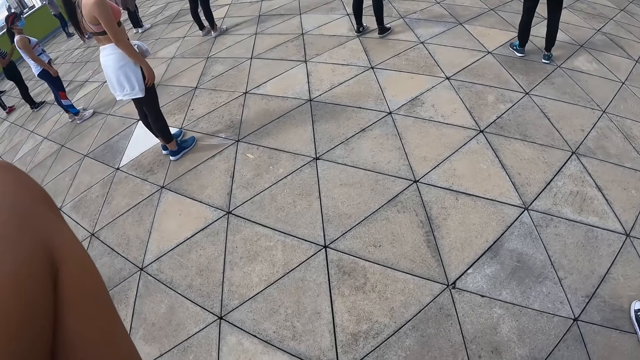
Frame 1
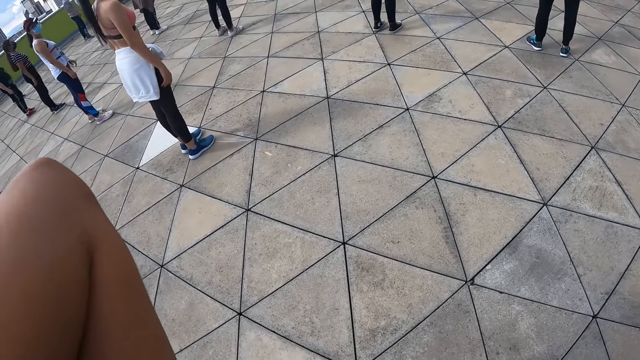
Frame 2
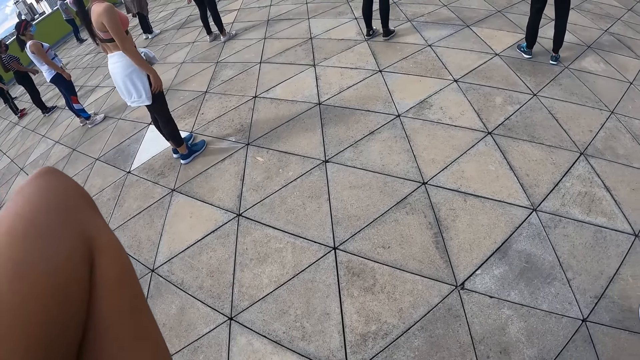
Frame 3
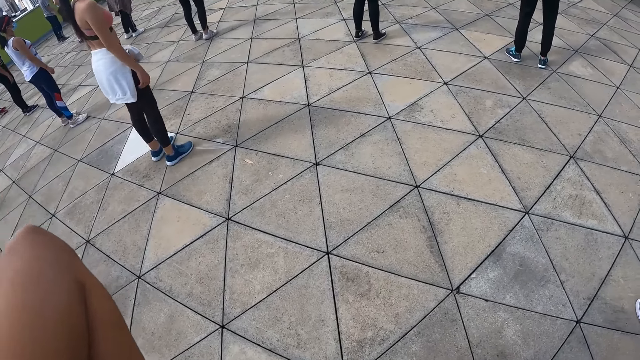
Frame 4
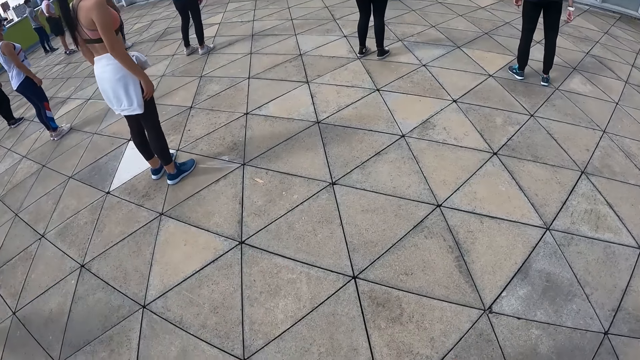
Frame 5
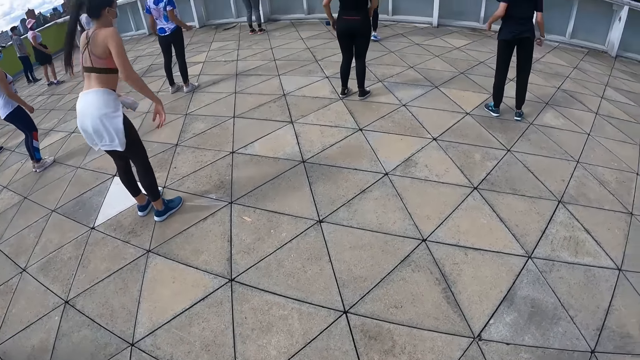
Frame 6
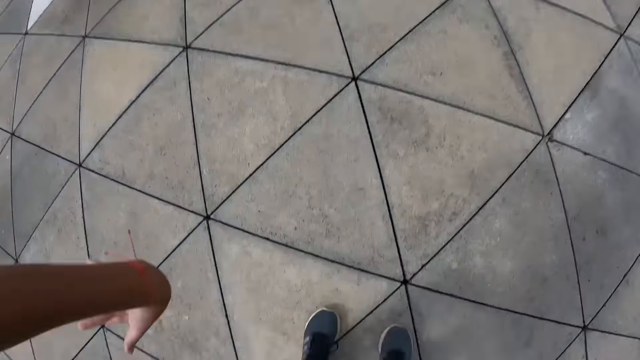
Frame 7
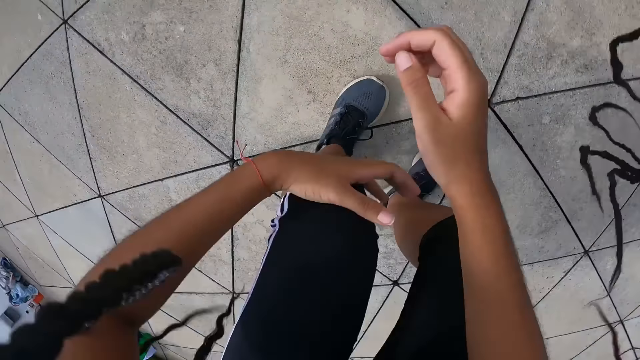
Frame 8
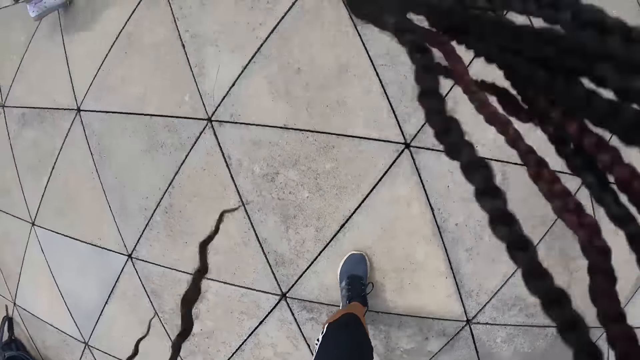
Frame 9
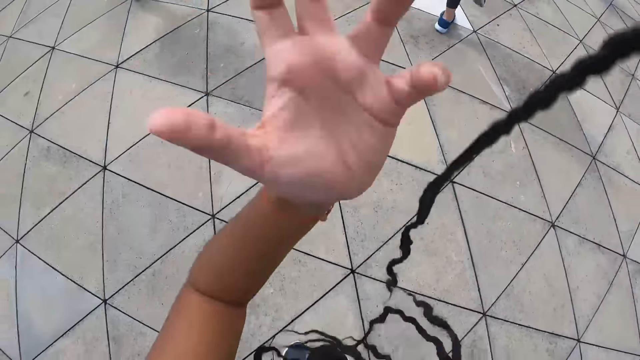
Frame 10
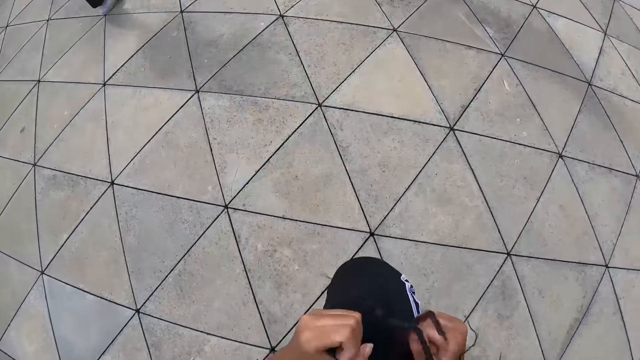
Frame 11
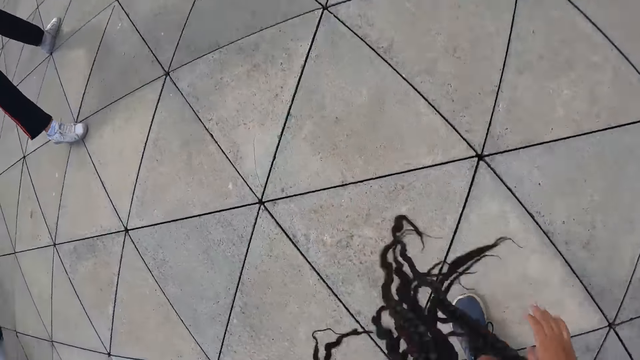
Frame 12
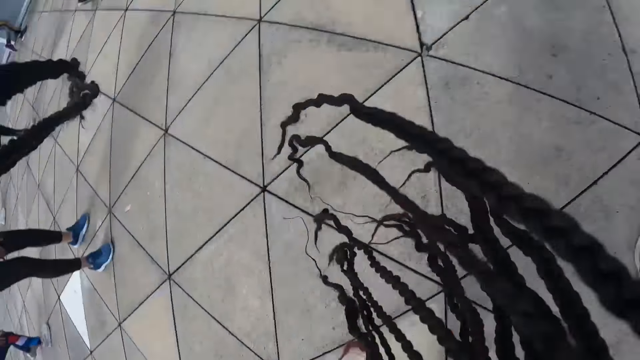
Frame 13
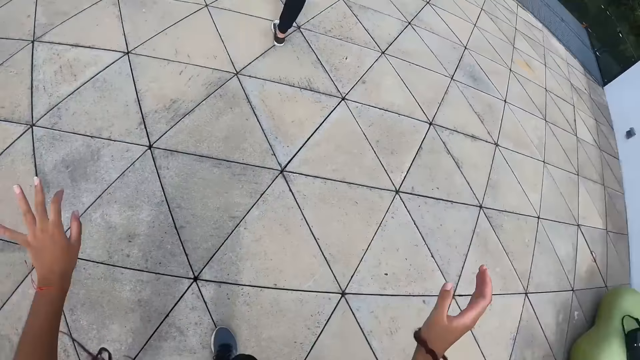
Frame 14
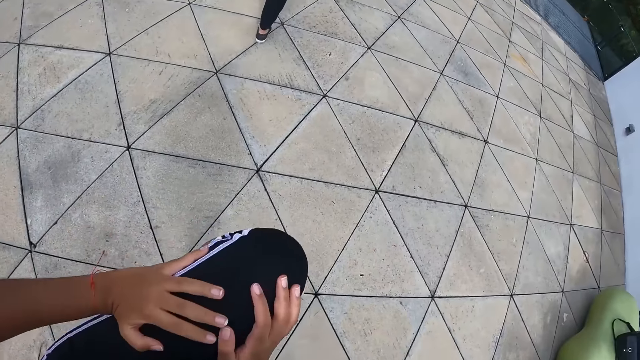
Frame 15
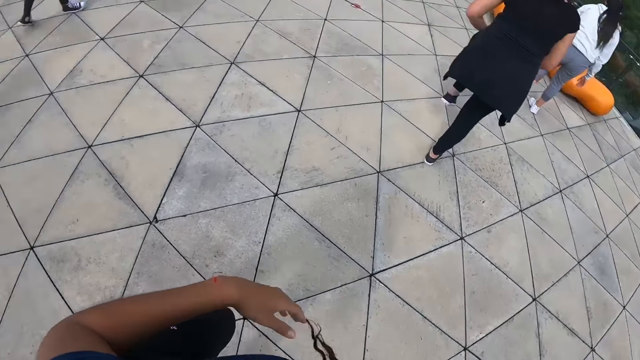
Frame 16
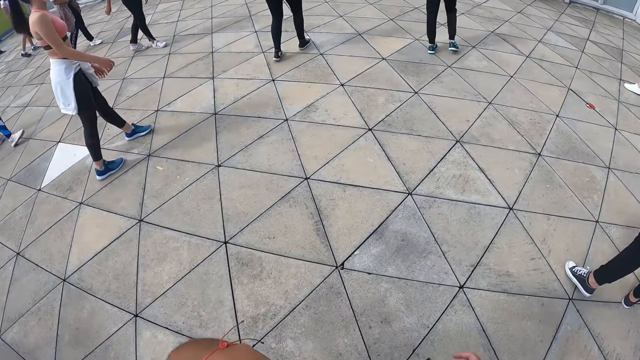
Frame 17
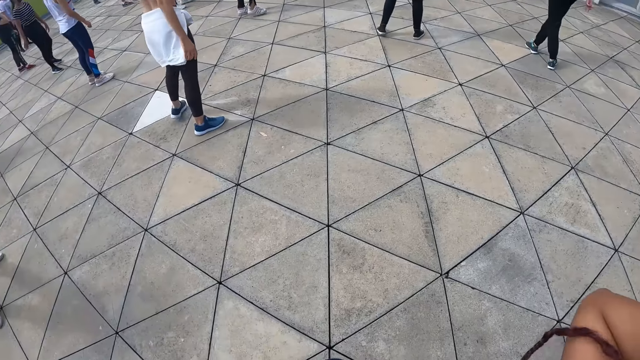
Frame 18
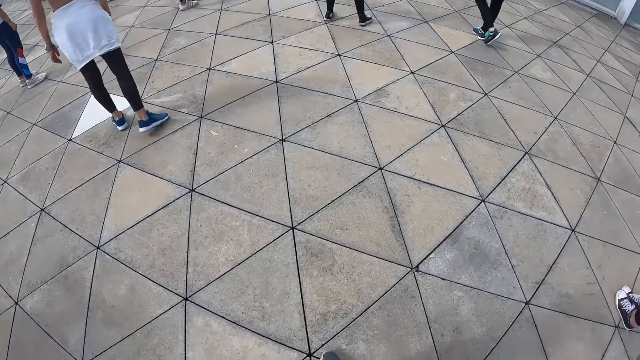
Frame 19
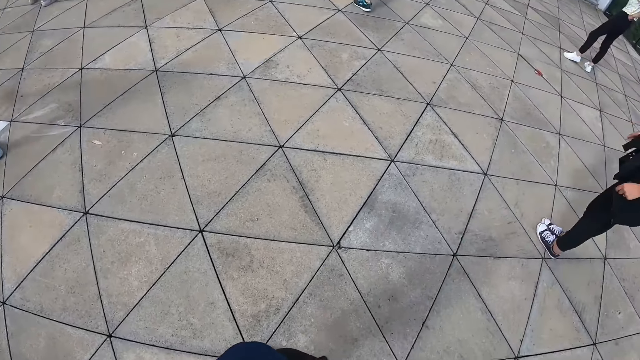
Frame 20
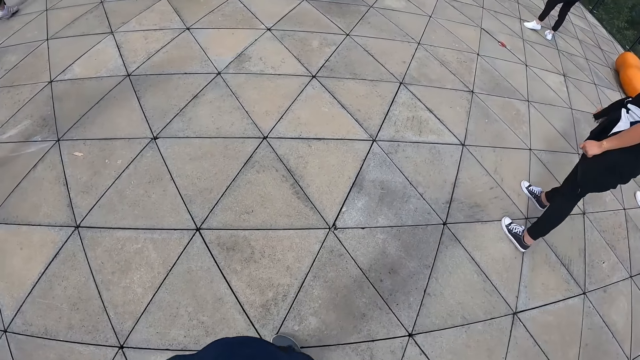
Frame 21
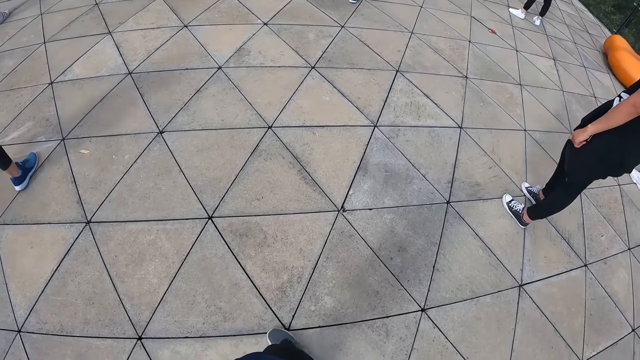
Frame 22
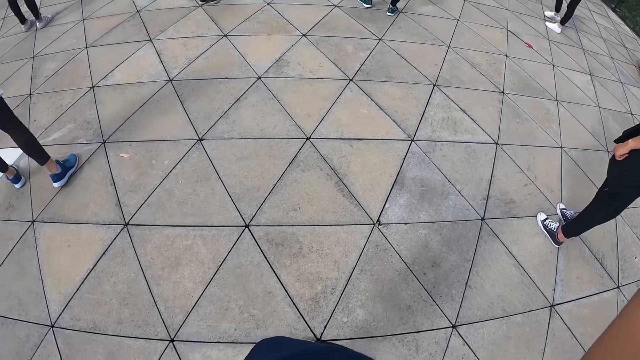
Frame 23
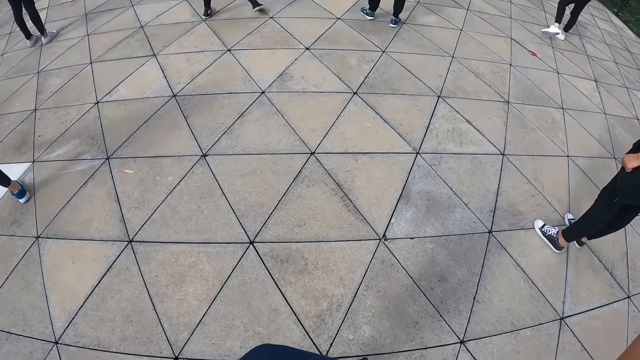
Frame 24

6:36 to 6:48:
The camera wearer lowers her hands. She bends over. She rises. She spreads her hands. She raises her right leg. She gesticulates with her hands. She stretches the leg. She raises her left leg. She pushes her left leg backwards with both hands. She packs her braids with both hands.

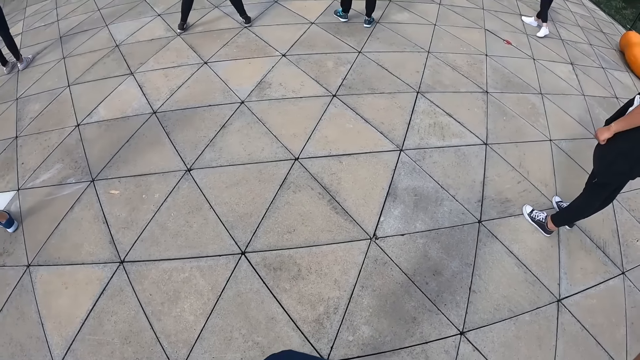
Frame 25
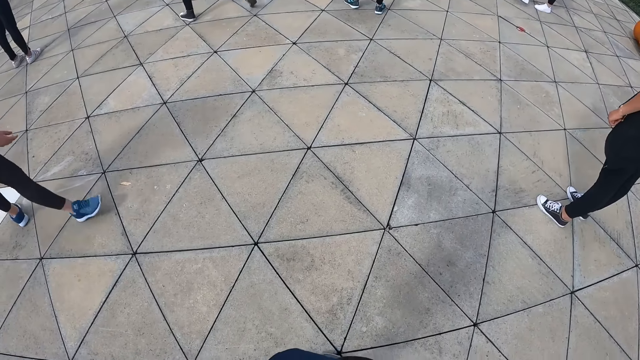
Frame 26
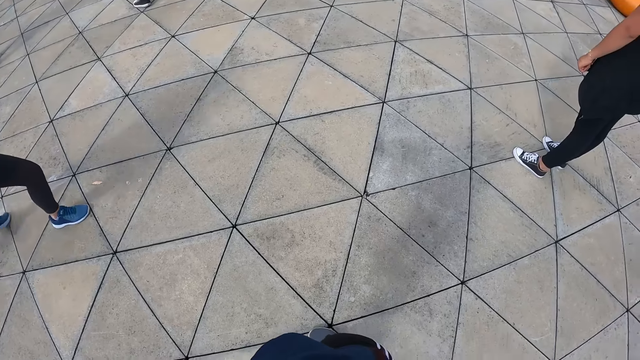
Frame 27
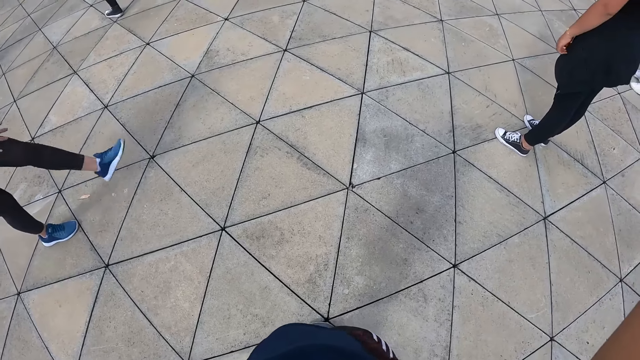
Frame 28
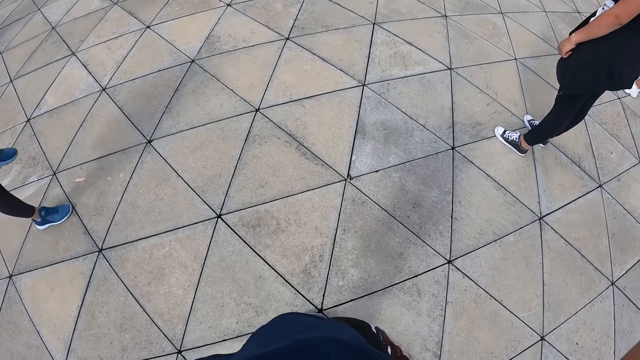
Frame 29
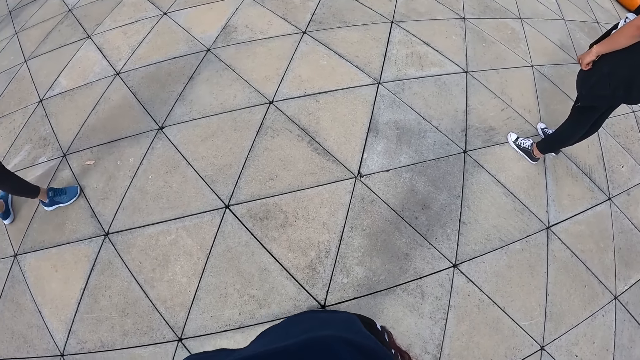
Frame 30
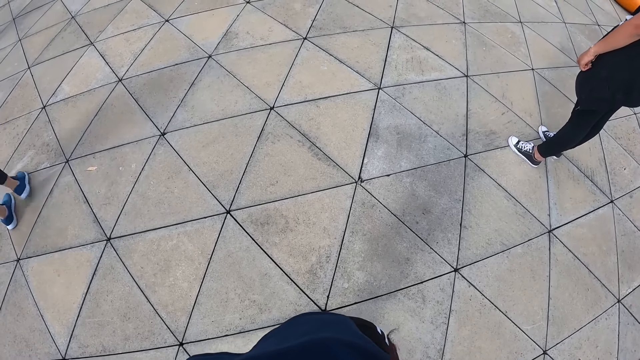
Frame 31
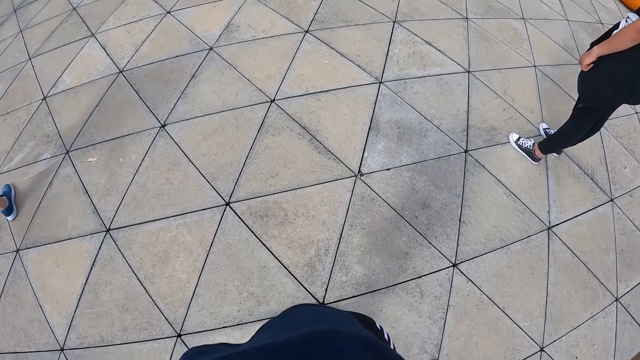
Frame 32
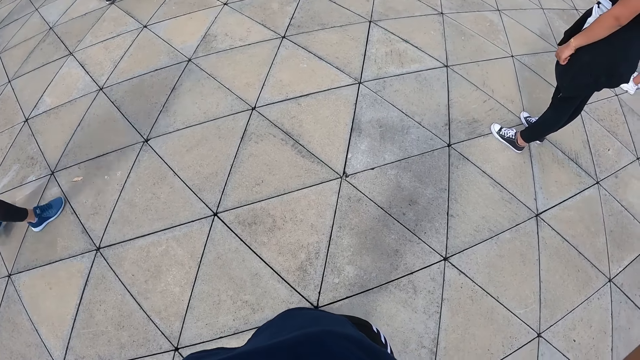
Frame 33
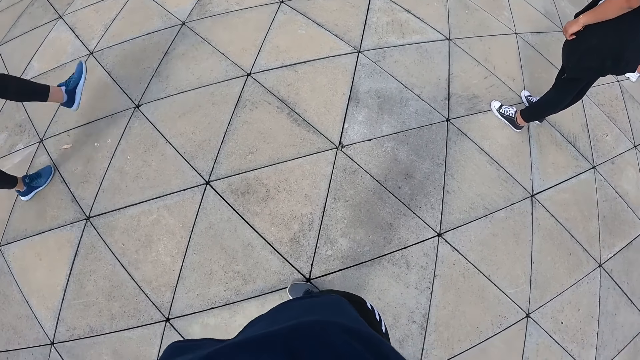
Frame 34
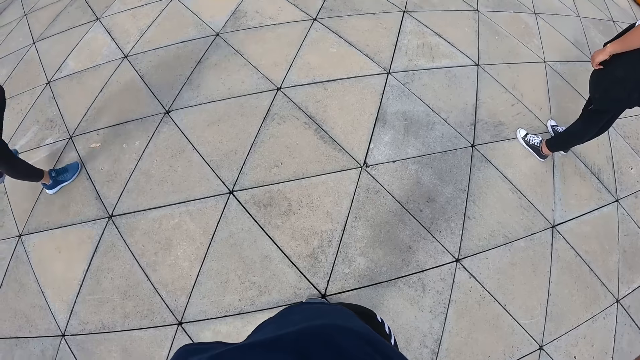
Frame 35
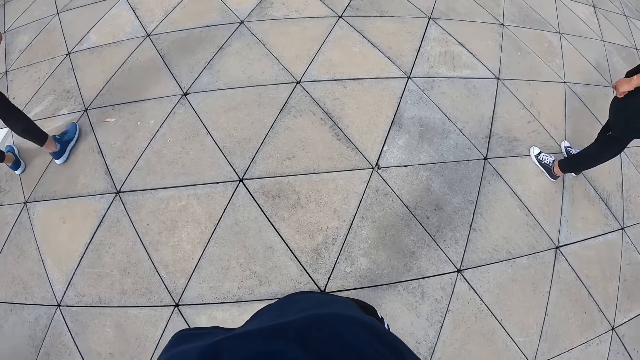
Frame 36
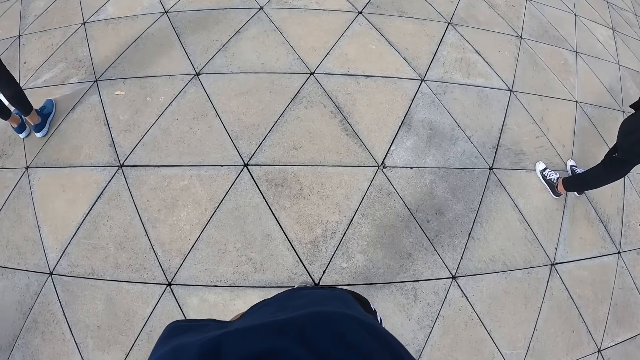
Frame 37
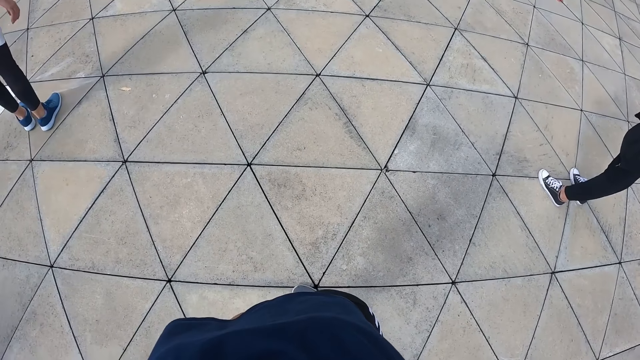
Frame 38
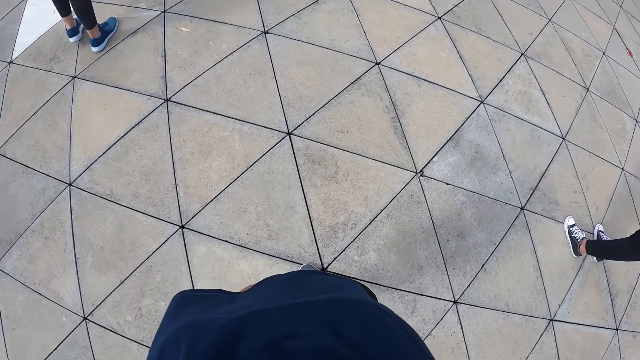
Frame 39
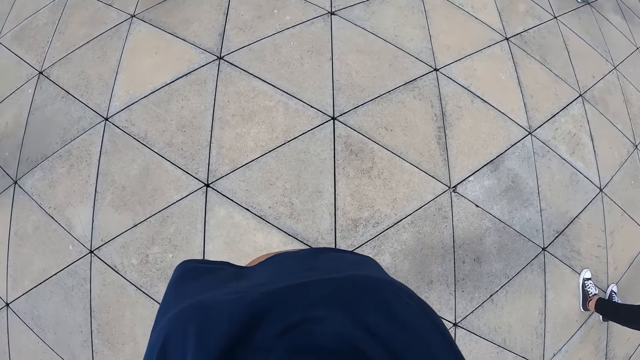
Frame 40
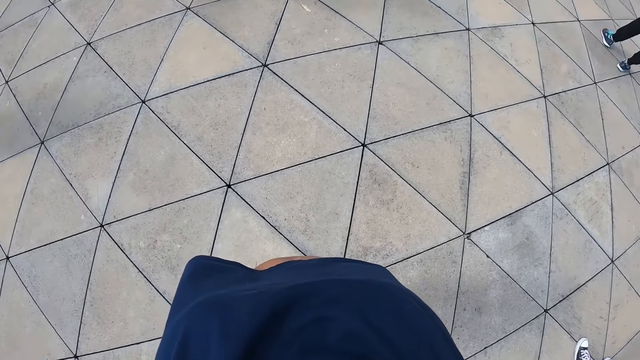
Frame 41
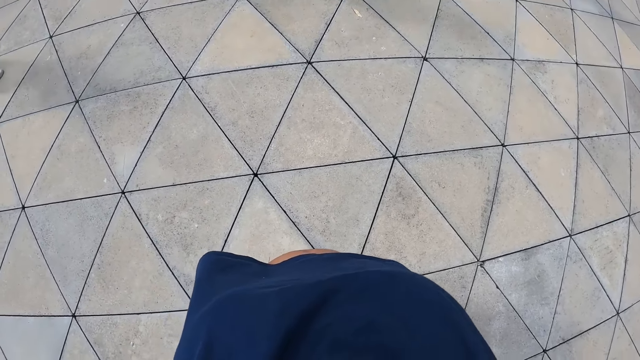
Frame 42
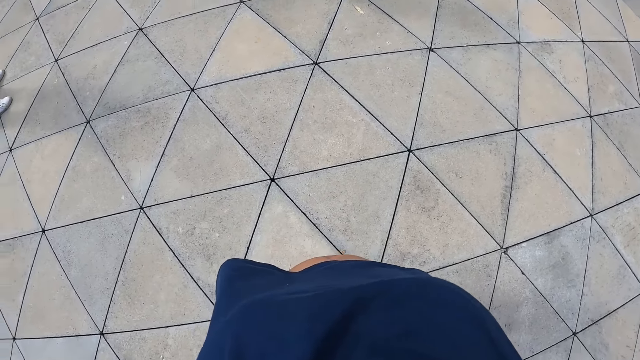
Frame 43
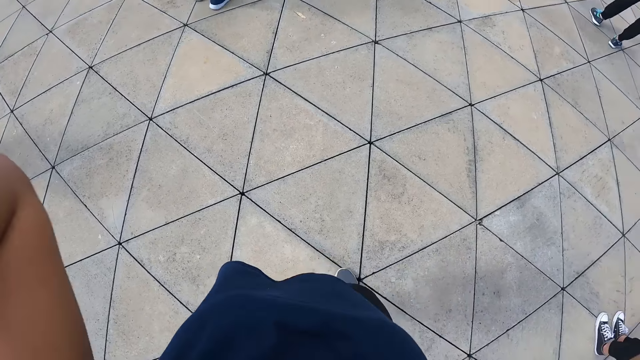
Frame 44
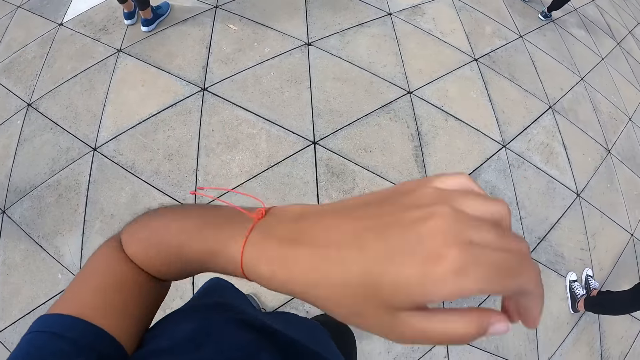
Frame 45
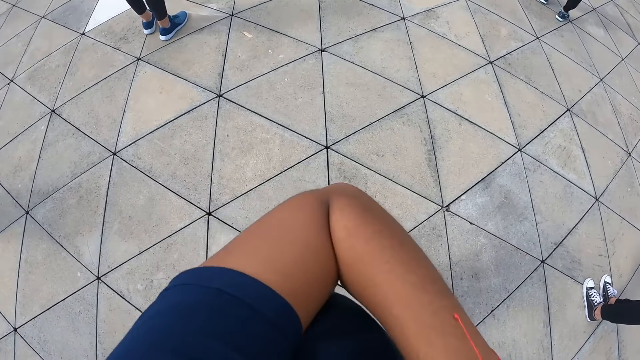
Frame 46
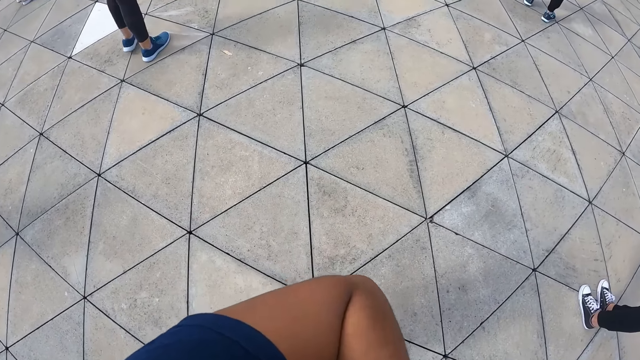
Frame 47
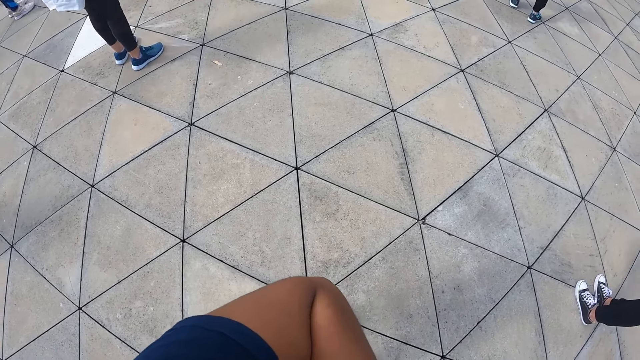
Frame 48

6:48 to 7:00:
The camera wearer adjusts her braids with both hands.
